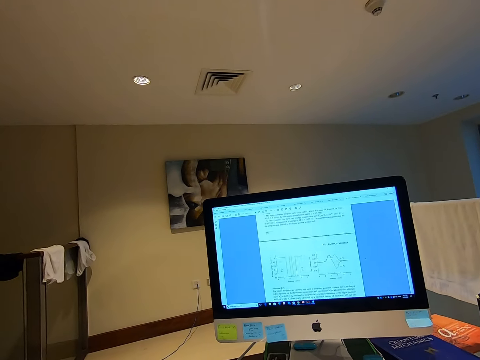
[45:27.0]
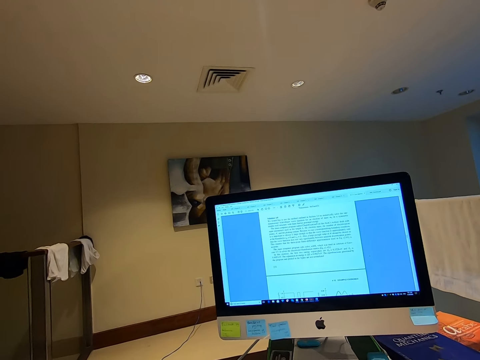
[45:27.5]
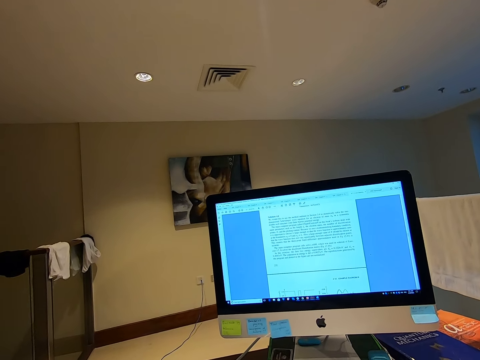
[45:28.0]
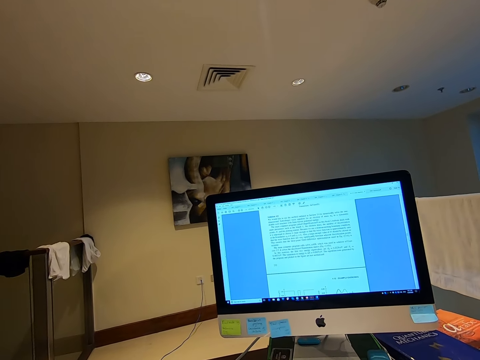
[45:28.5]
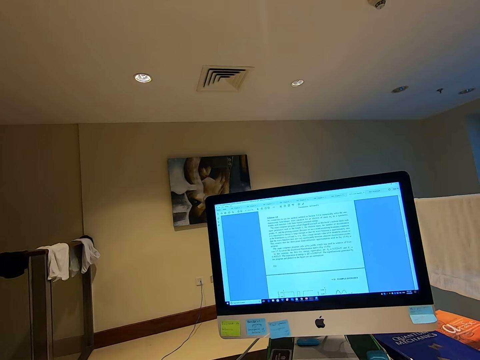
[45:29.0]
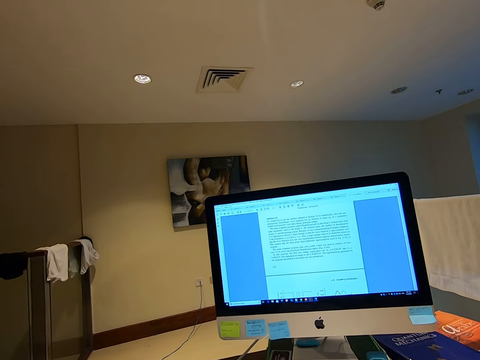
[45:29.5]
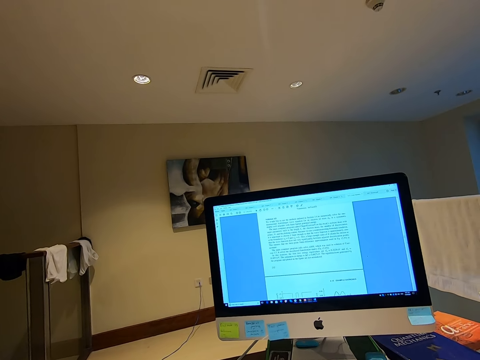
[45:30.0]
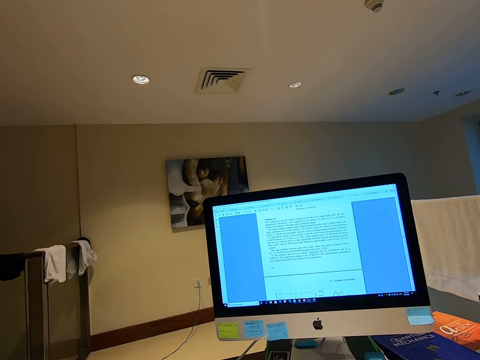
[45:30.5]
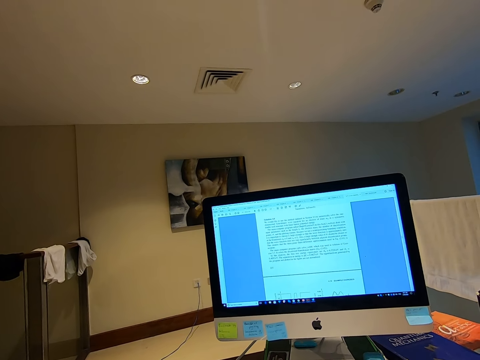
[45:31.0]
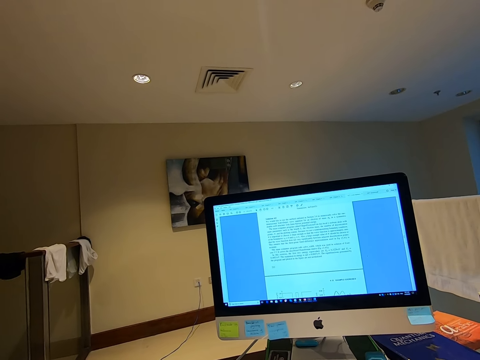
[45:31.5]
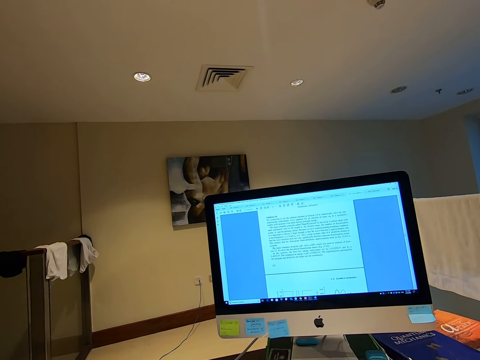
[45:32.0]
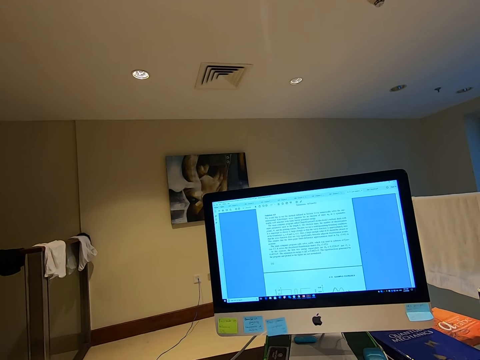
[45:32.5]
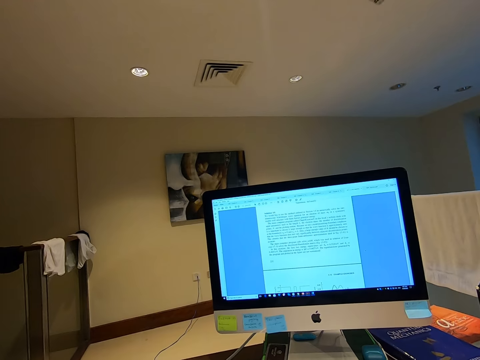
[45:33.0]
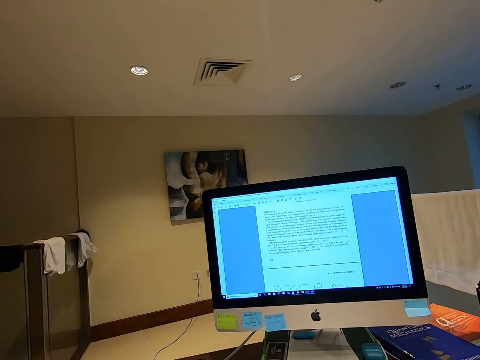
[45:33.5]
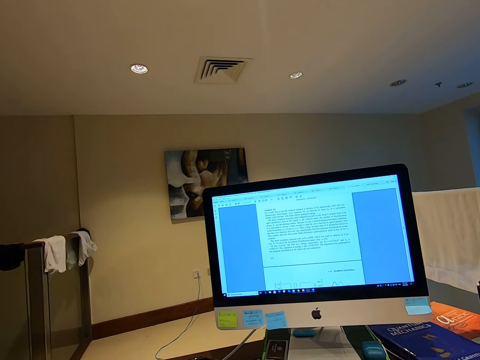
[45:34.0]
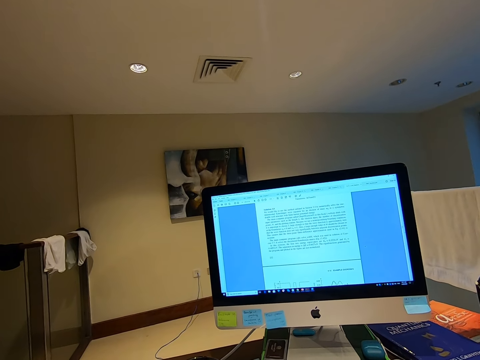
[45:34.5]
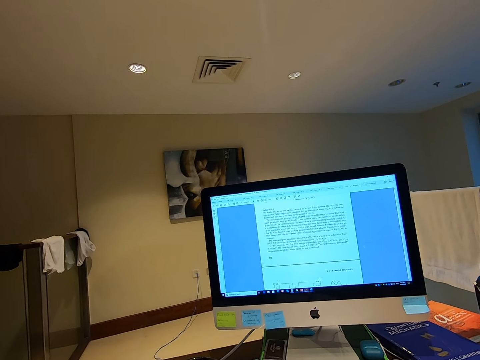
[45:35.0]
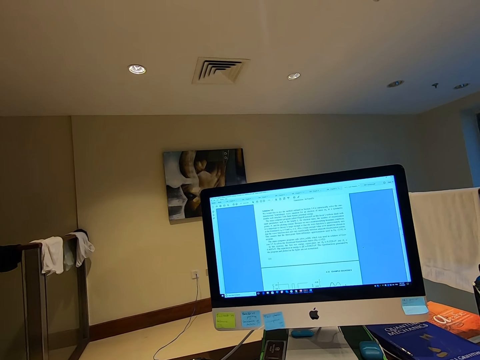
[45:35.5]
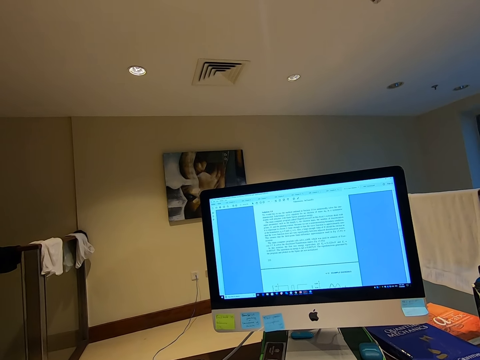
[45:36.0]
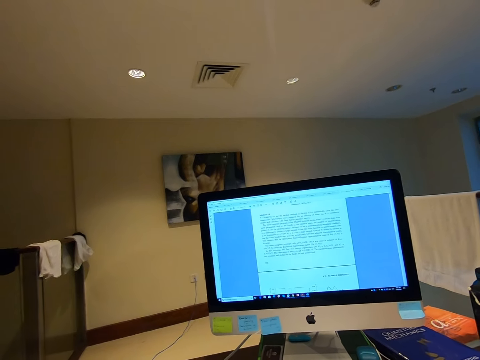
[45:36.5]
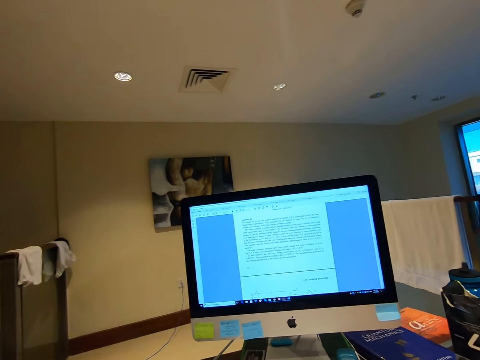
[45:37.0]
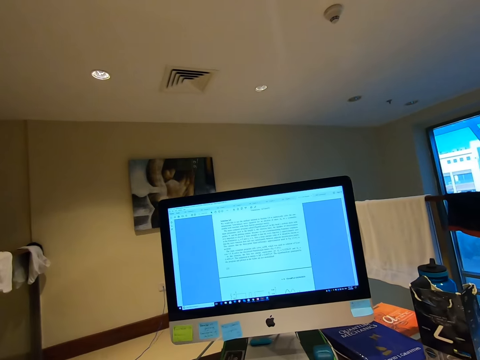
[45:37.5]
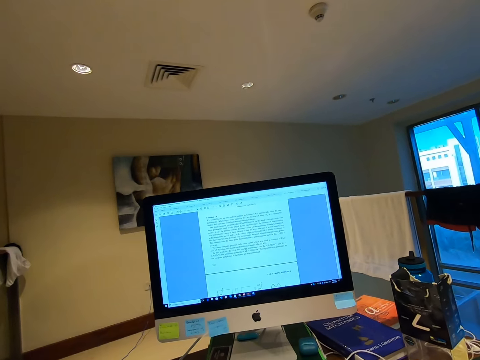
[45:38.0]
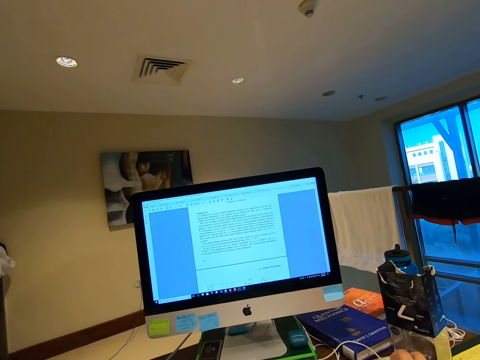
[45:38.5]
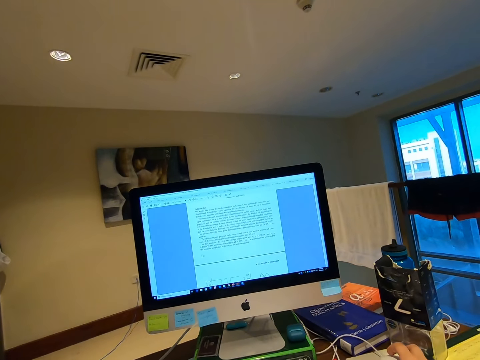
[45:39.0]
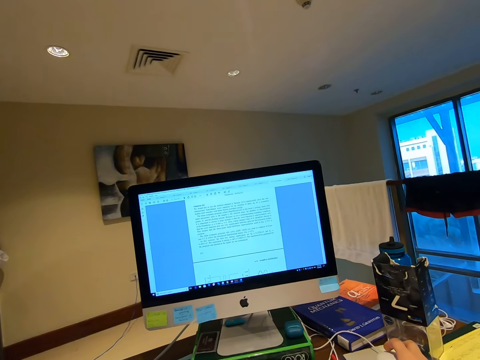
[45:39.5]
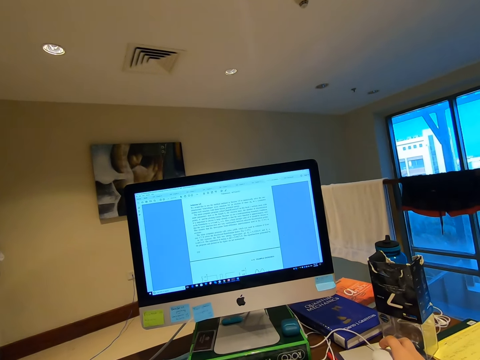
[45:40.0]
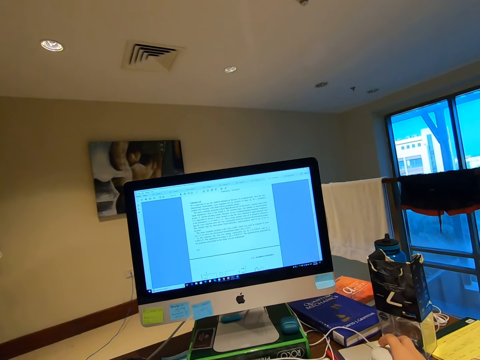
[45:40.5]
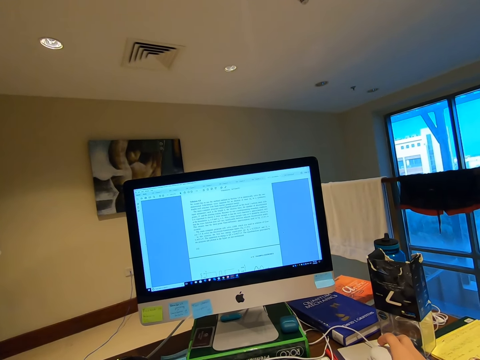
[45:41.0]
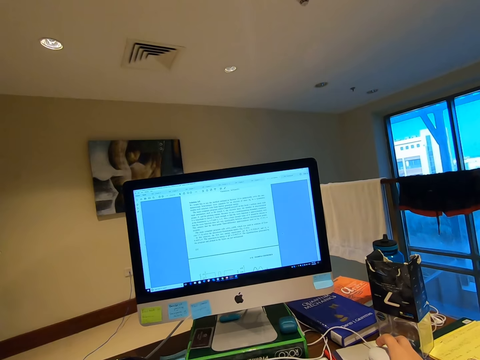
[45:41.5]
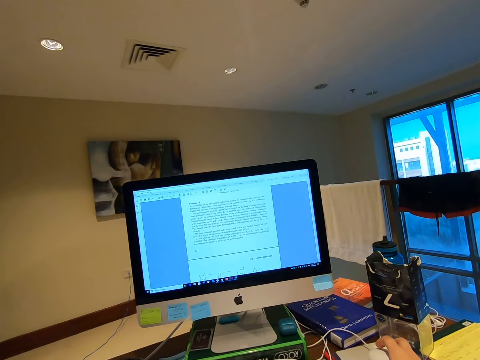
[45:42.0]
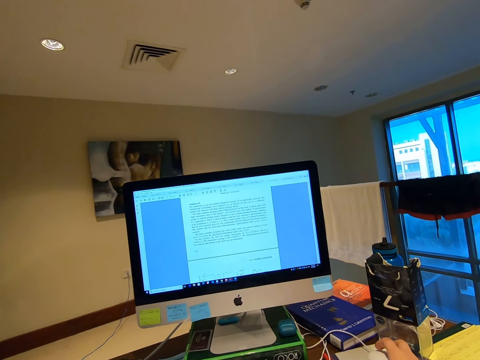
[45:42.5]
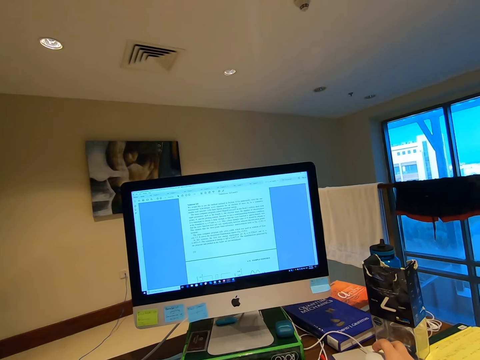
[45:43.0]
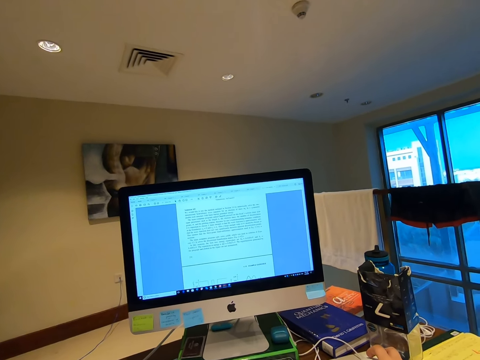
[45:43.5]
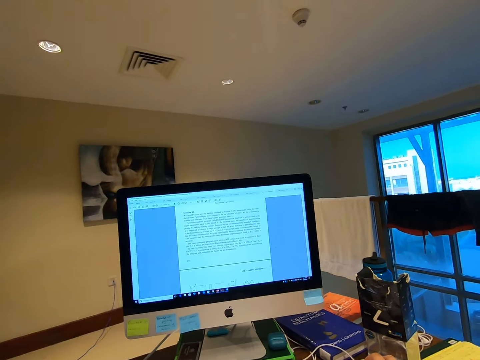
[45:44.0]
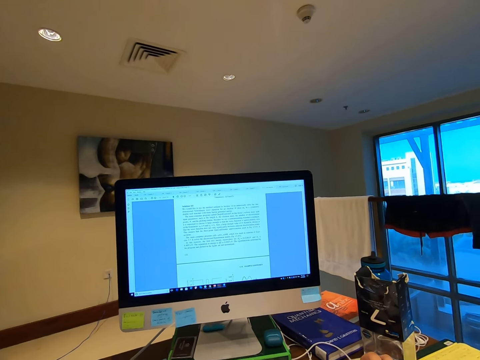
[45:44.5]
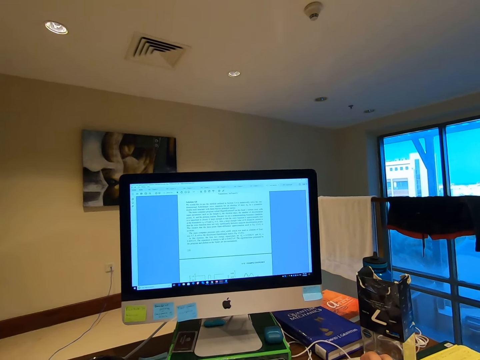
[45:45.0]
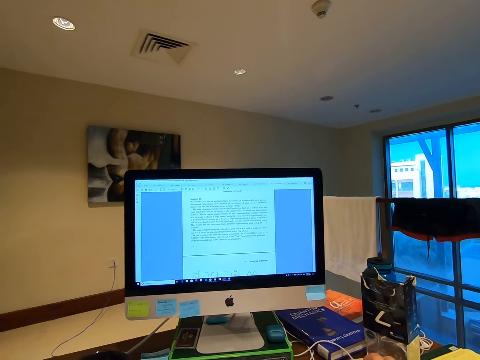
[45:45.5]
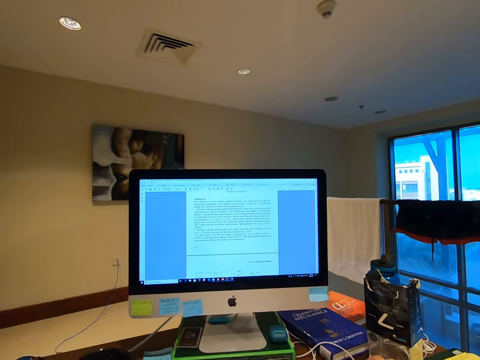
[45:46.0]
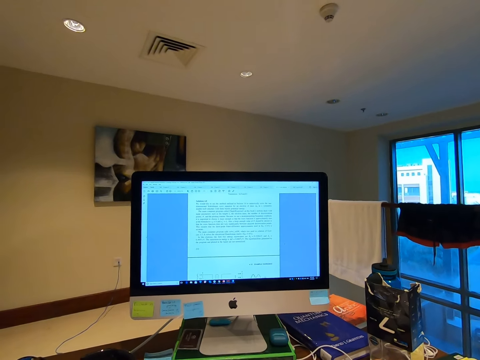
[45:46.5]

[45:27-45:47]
The camera wearer scrolls the computer mouse.

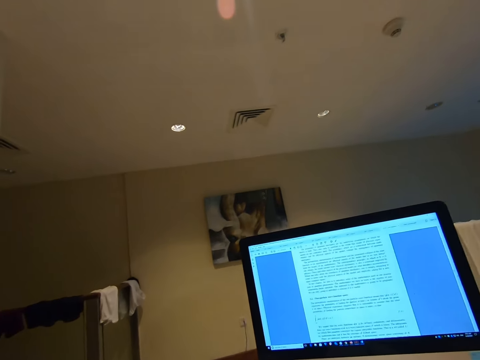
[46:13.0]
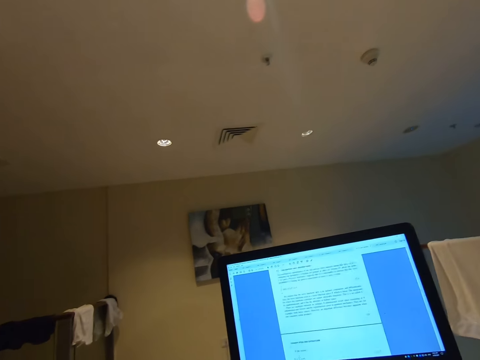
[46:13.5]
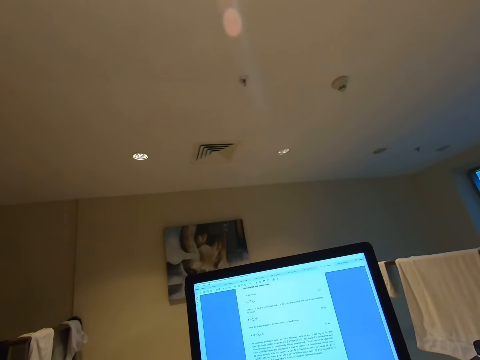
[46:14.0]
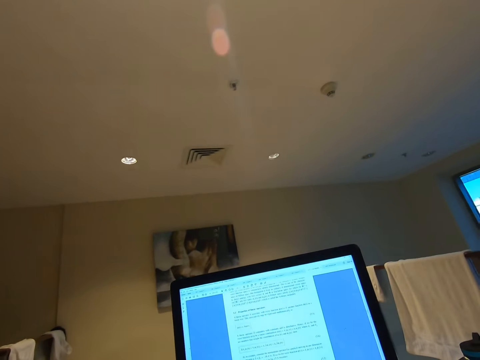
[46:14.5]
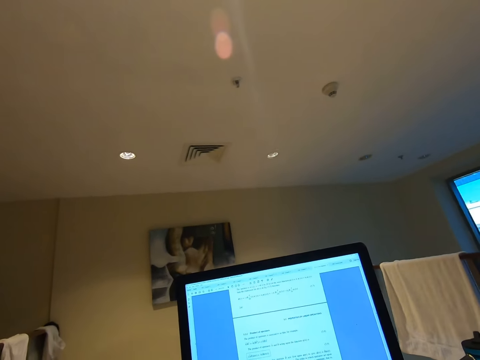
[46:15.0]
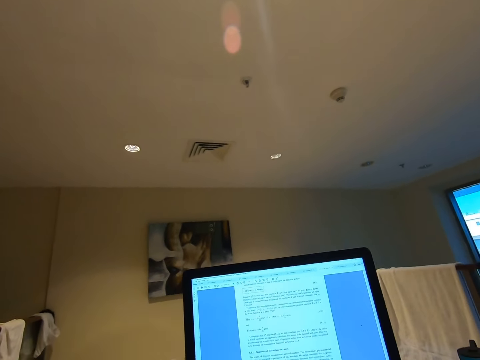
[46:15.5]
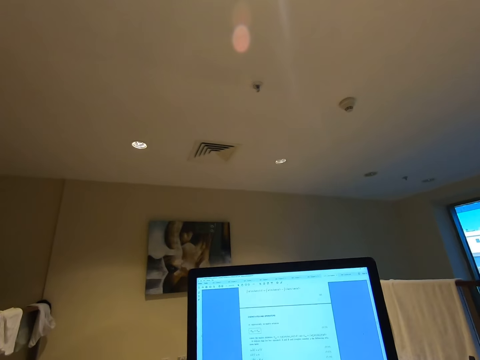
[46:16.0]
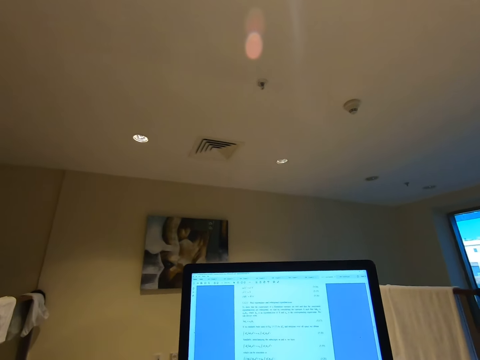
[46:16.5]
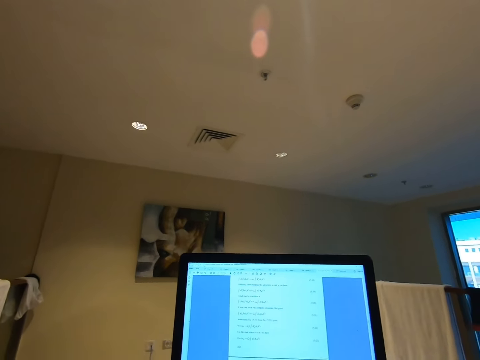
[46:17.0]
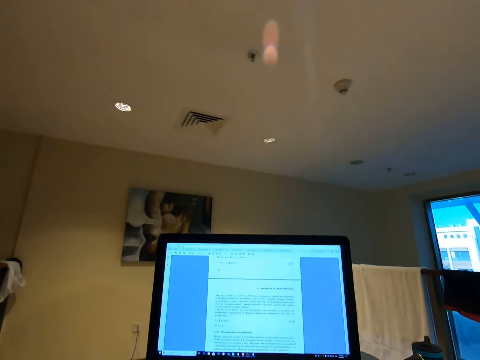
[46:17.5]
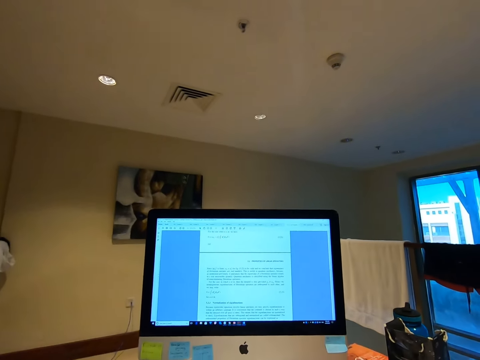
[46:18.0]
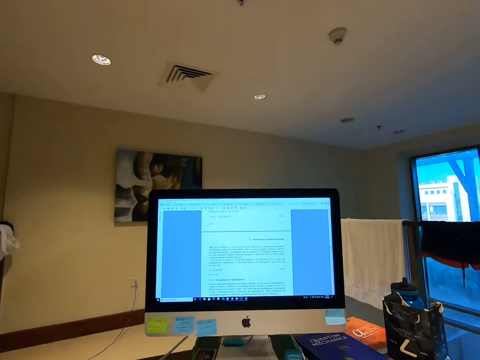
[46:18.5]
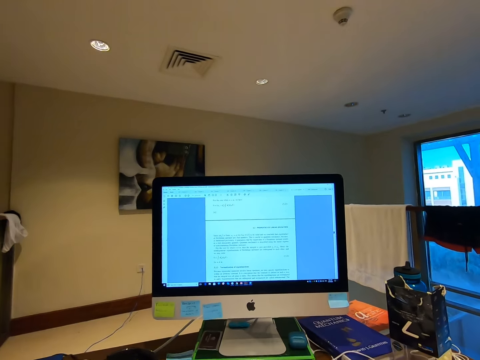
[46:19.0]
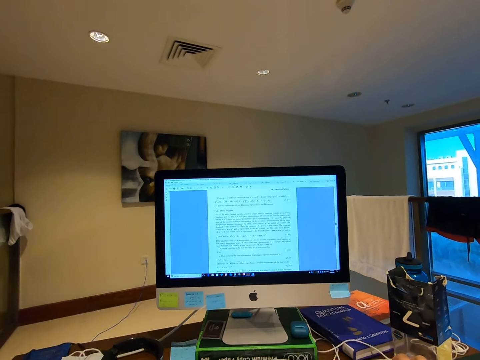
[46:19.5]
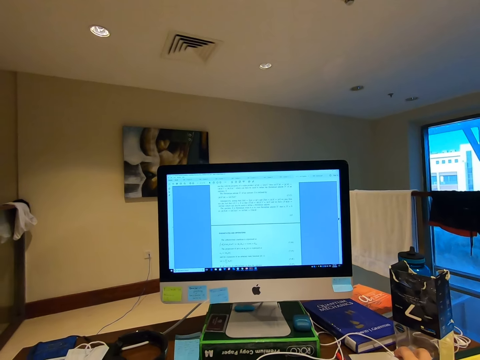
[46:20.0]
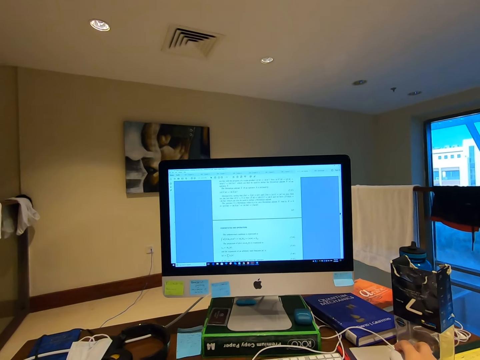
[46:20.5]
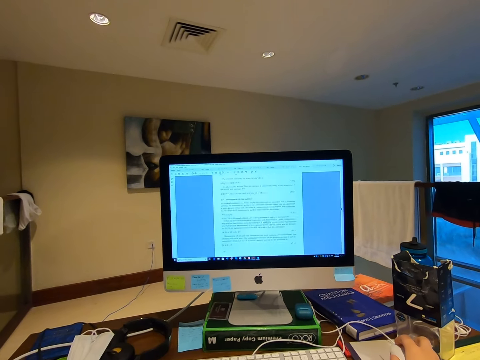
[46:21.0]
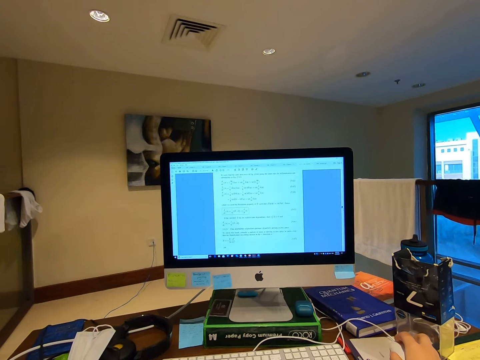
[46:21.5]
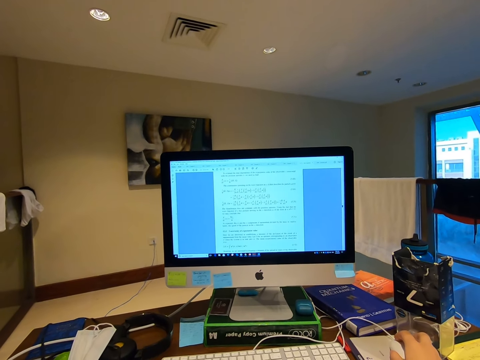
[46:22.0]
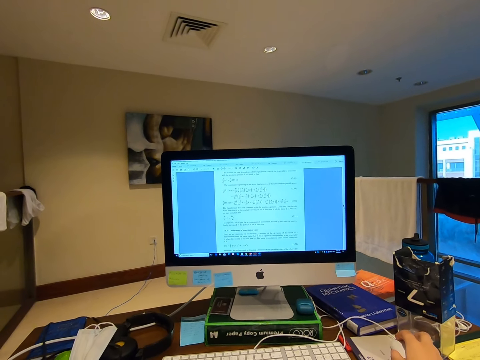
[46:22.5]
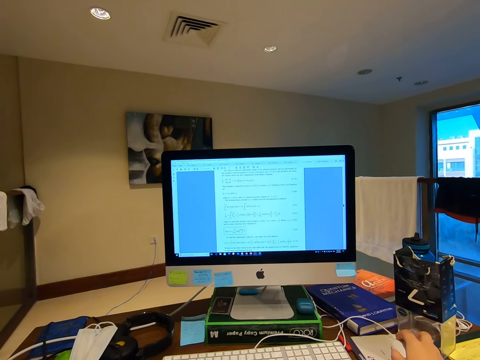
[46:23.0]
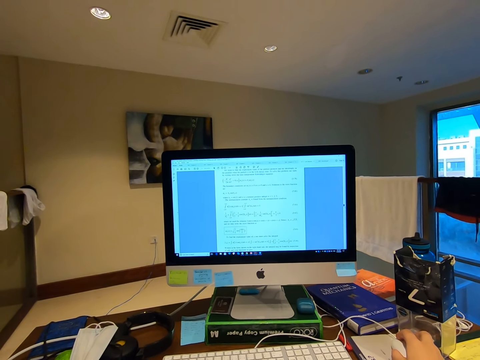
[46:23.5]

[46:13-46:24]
The camera wearer stares at the computer desktop.
